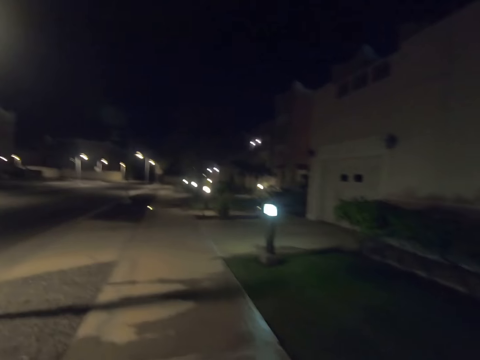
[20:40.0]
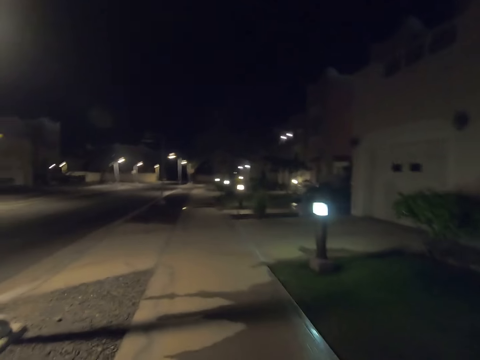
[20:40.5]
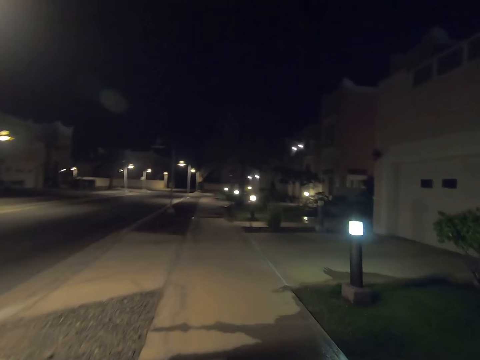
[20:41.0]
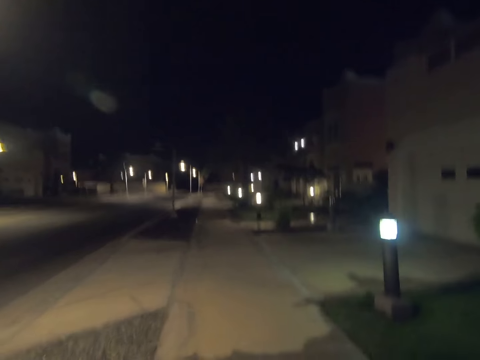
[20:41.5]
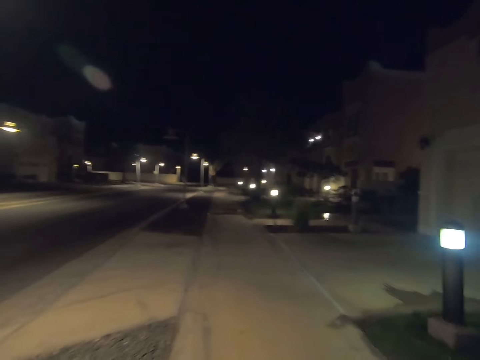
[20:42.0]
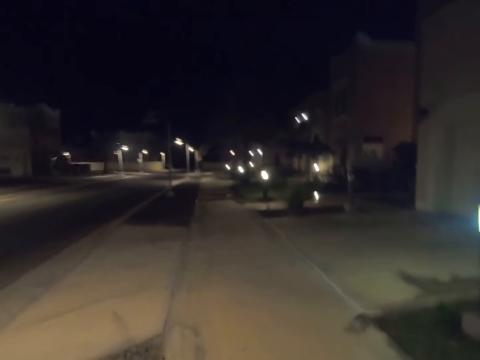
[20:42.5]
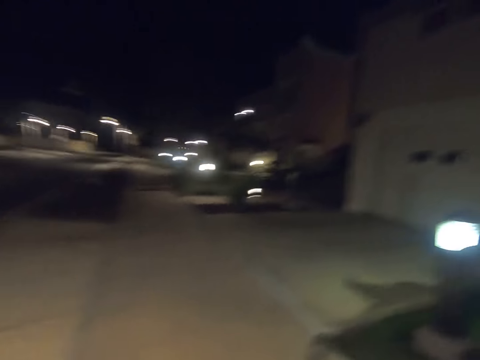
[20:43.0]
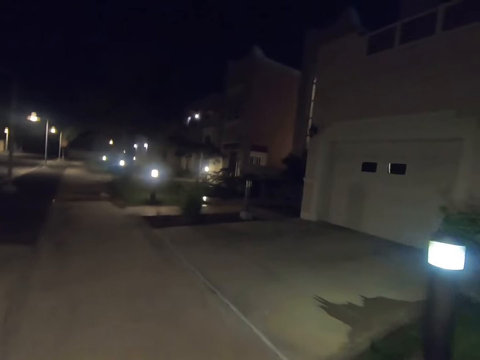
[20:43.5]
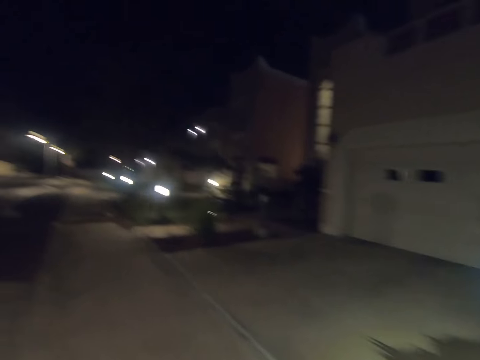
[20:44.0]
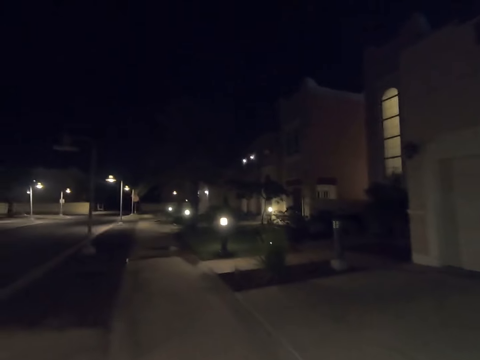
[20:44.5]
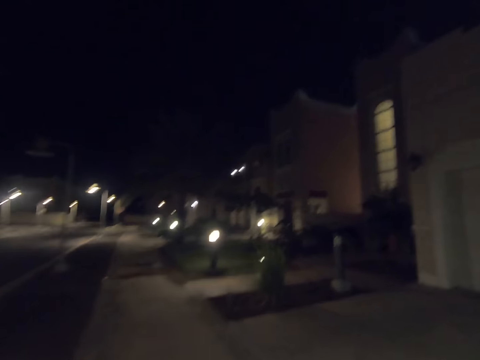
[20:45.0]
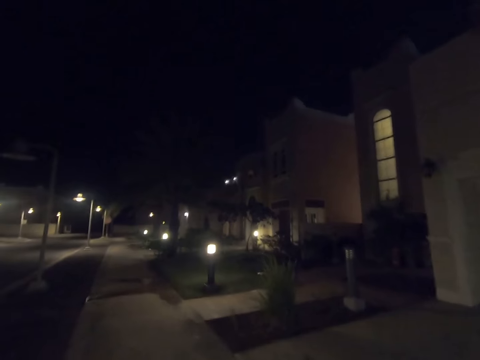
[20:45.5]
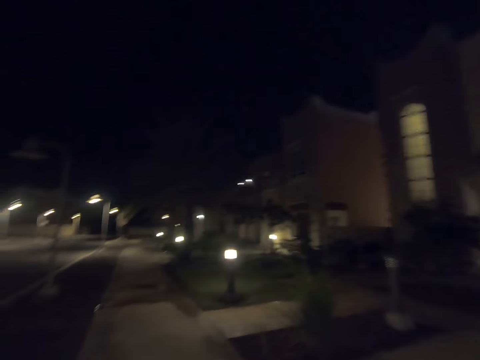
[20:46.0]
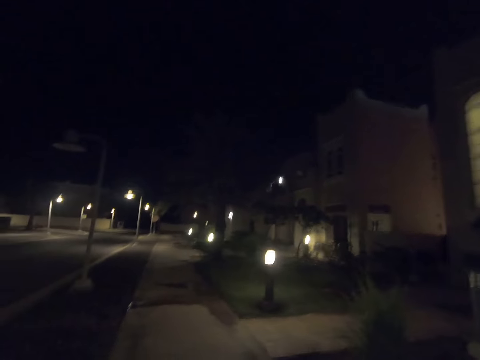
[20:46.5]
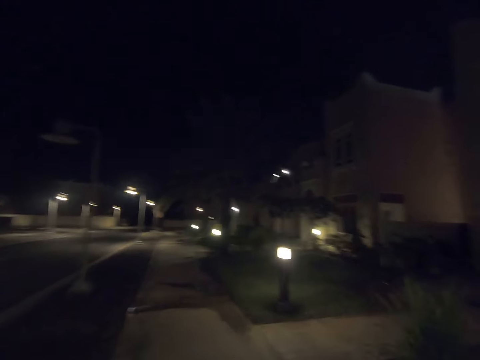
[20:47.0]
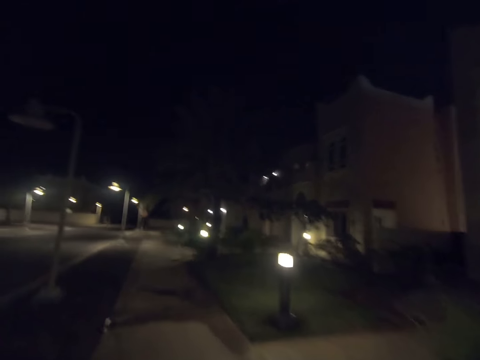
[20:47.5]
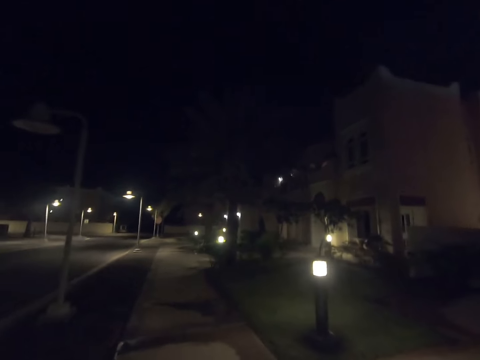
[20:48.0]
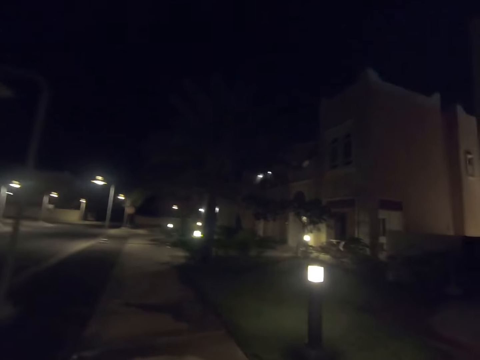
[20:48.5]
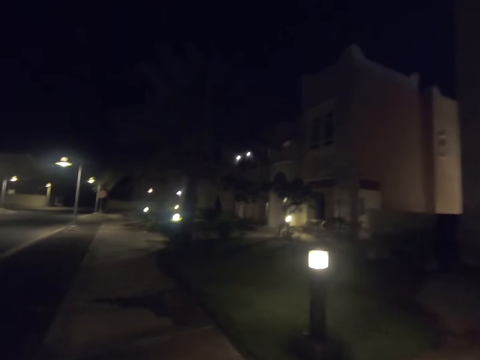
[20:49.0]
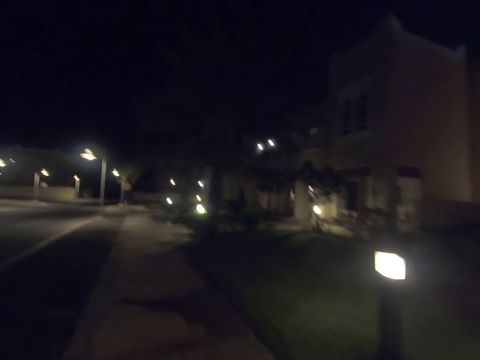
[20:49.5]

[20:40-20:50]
The camera wearer looks right. They look forward.

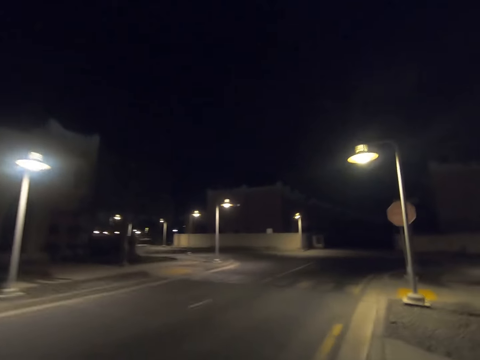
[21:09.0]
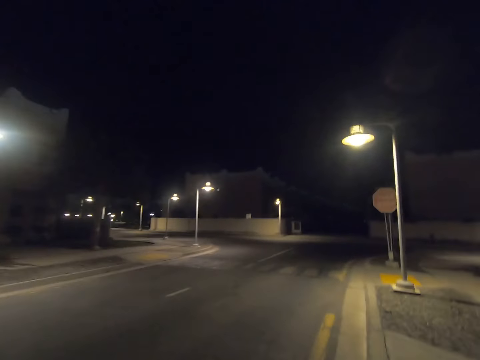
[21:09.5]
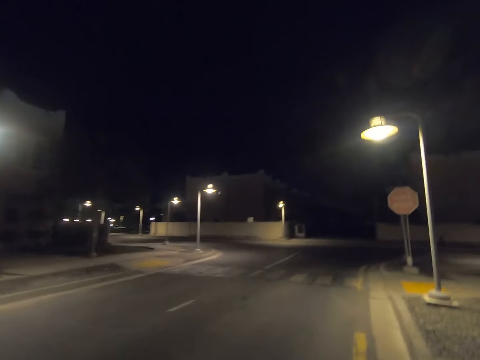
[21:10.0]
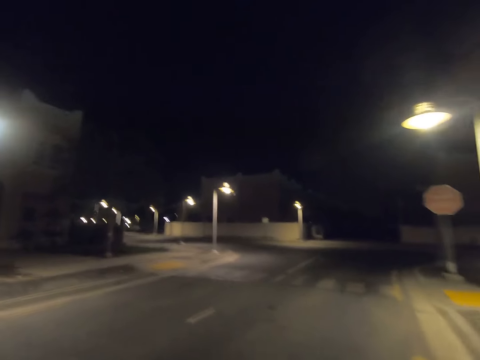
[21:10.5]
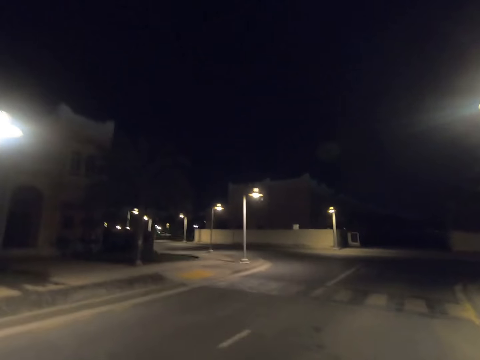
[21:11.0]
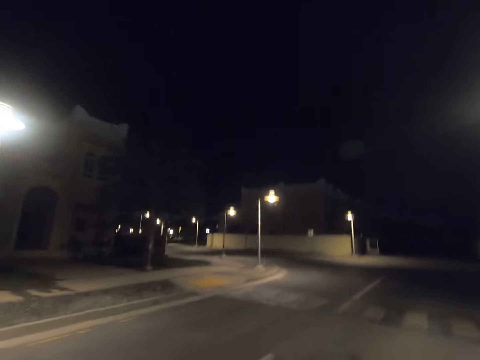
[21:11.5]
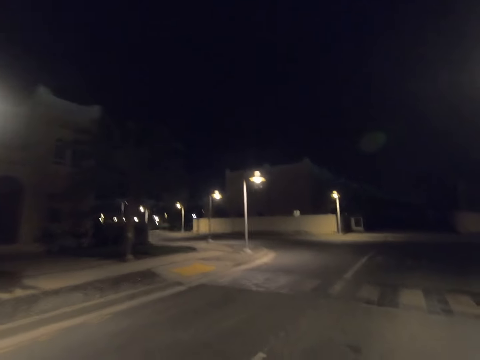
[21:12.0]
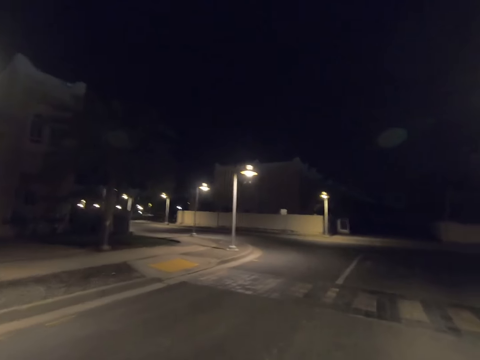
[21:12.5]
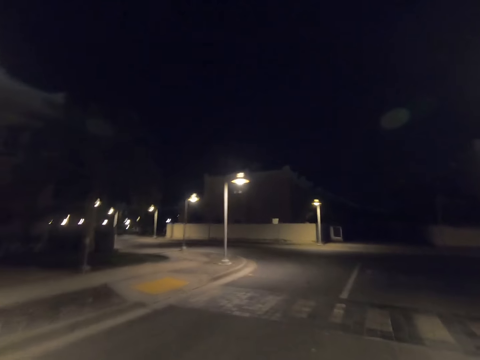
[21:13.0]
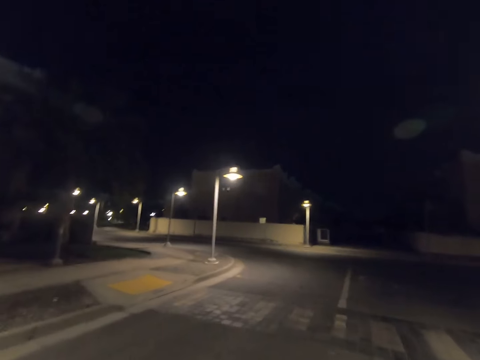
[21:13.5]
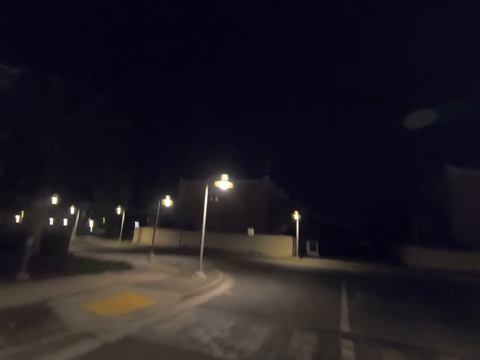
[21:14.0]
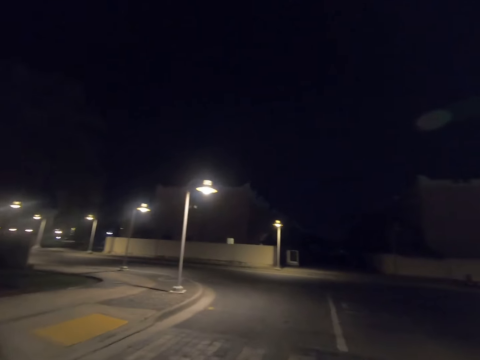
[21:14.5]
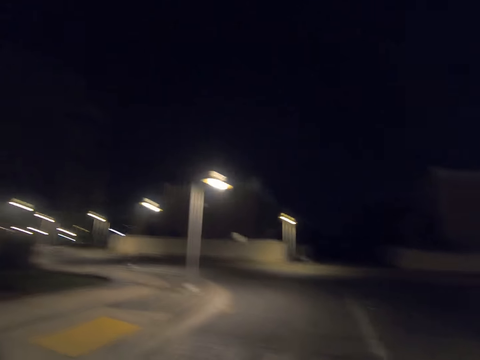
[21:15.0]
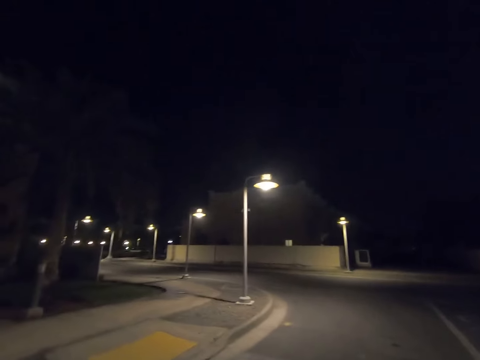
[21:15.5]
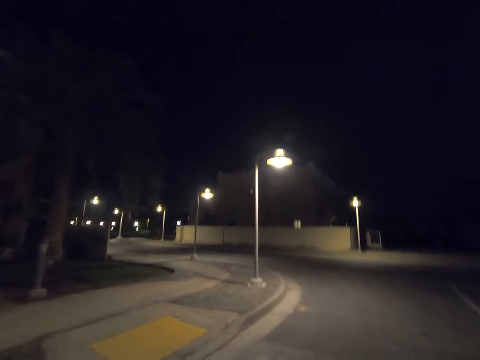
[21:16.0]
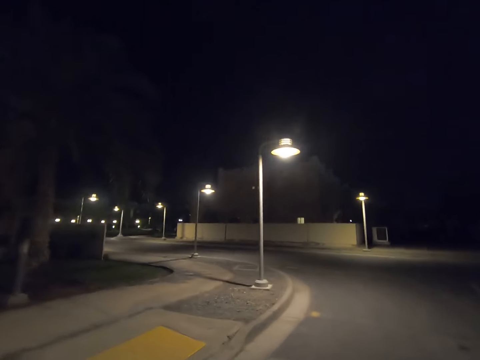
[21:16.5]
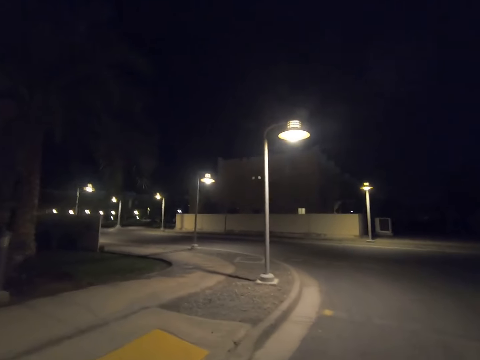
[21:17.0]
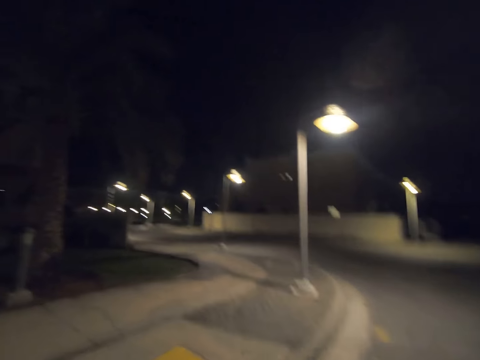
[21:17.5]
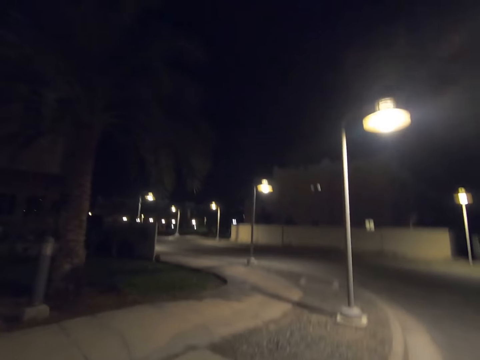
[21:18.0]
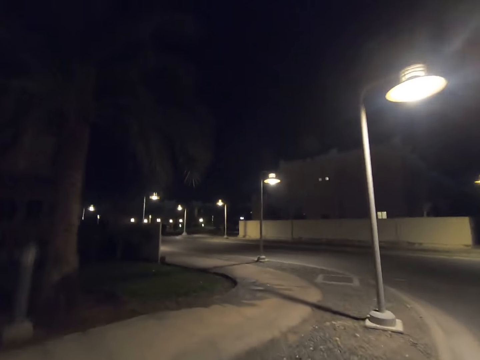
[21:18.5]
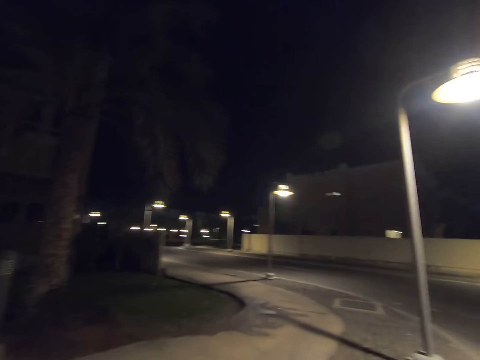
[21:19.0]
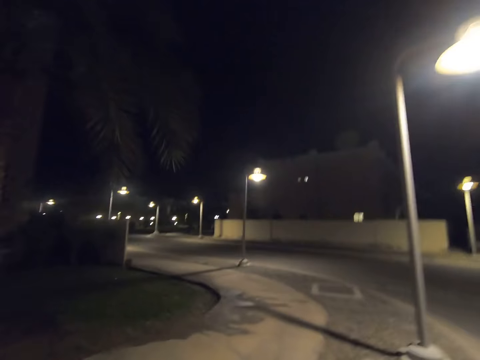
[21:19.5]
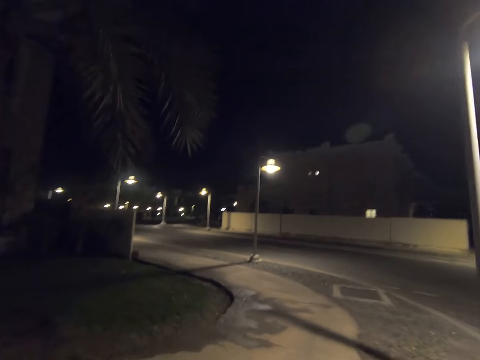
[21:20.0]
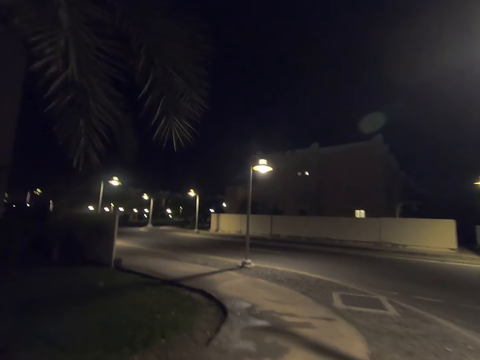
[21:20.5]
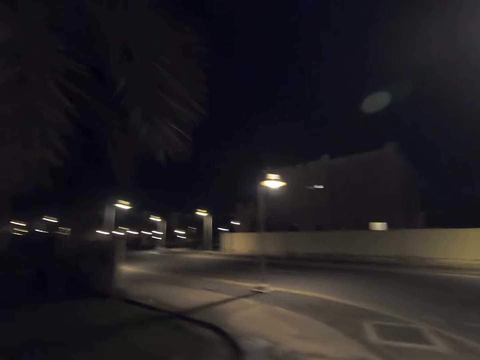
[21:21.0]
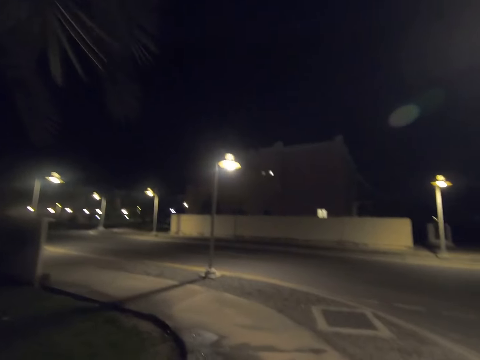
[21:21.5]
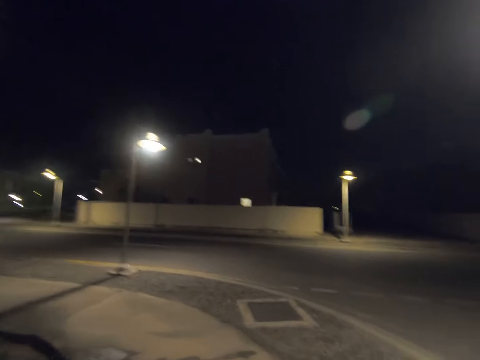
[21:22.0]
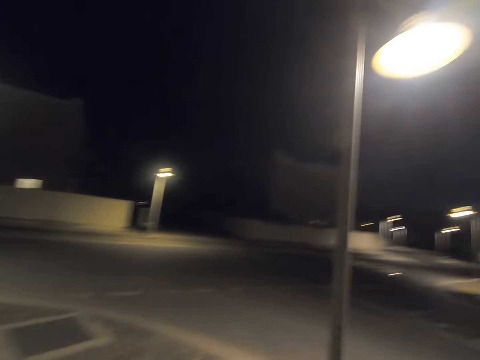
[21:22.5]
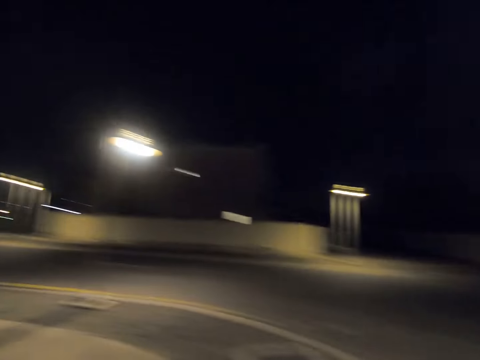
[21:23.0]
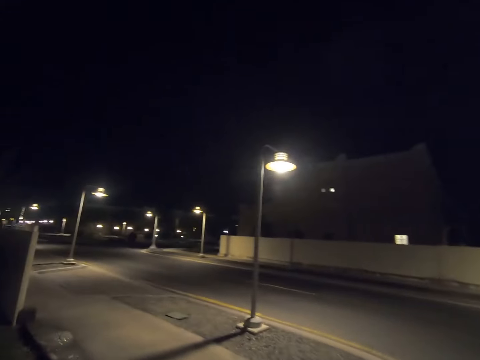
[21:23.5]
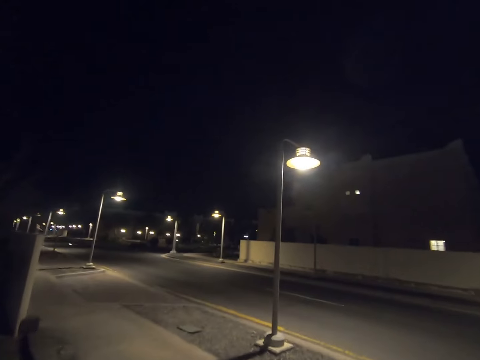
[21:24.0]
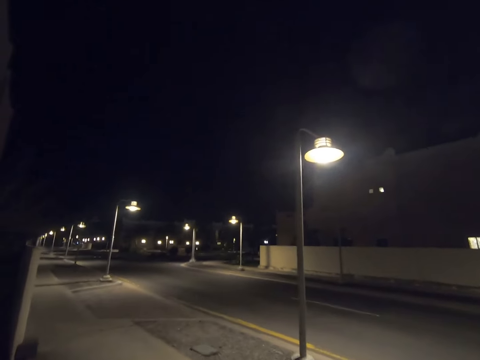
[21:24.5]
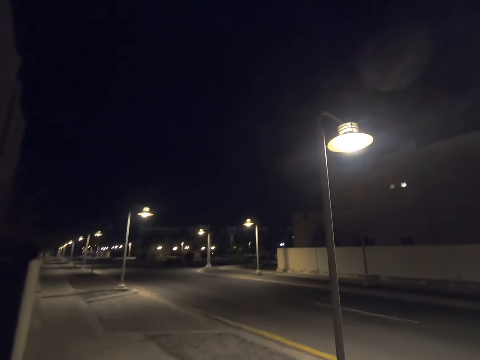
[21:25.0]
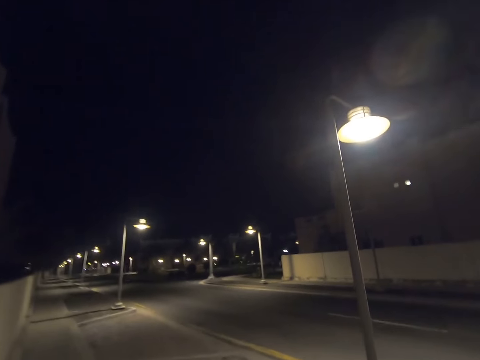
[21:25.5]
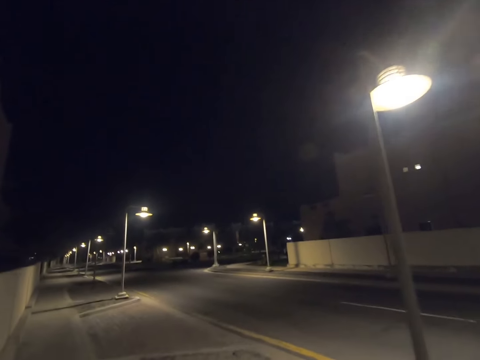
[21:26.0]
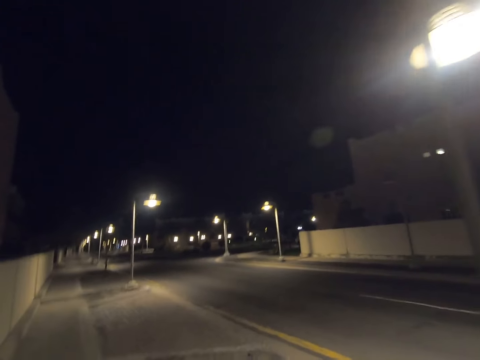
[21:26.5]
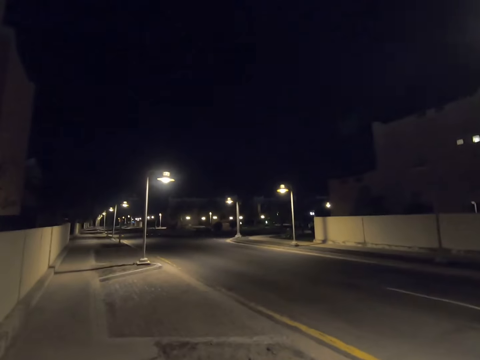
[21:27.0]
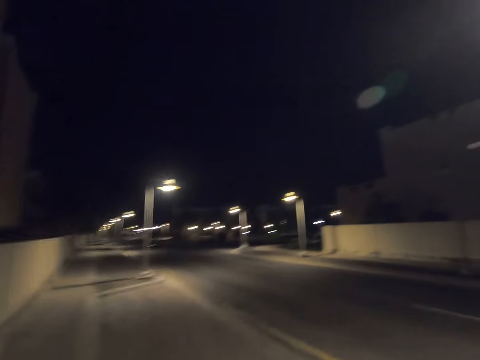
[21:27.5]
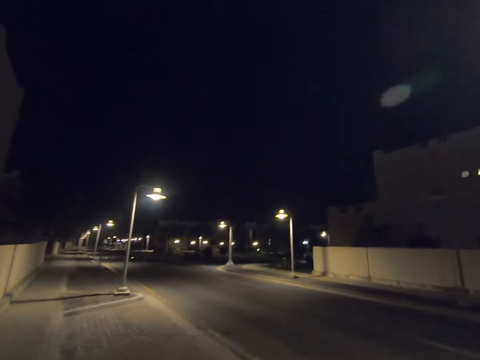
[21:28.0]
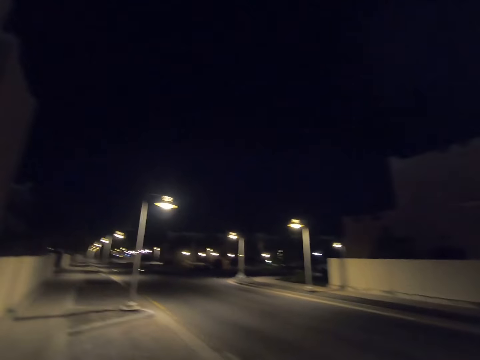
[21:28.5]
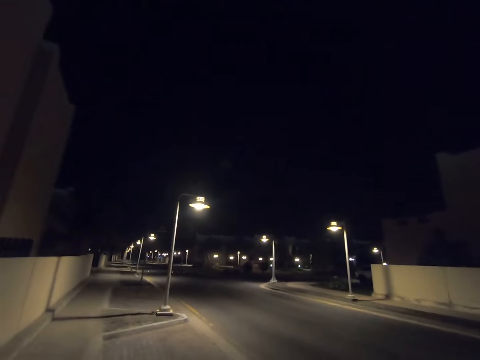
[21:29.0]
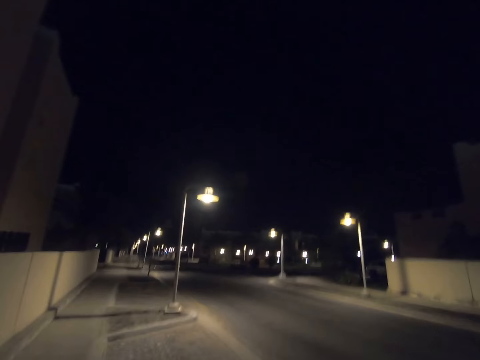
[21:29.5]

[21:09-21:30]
The camera wearer crosses the road. They walk on the pavement, look round, look right, look forward, turn left and walk right.
